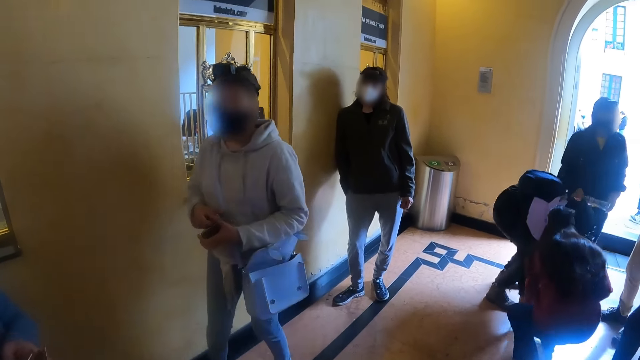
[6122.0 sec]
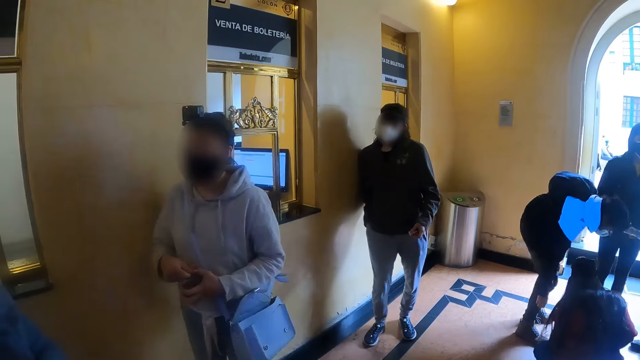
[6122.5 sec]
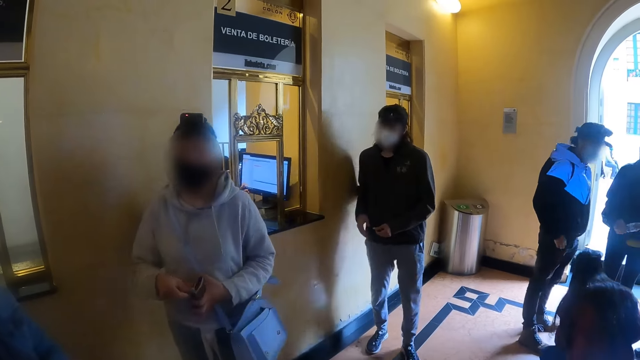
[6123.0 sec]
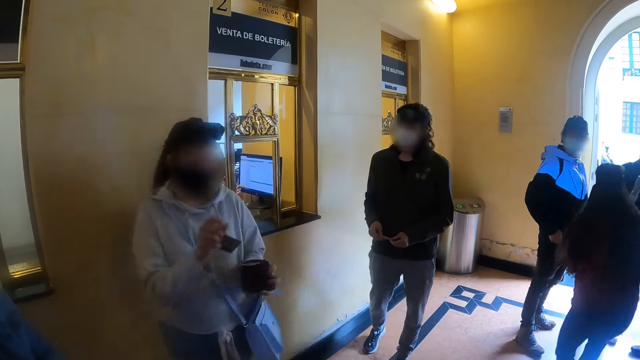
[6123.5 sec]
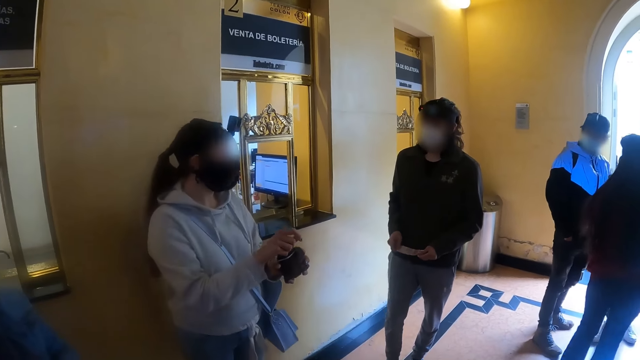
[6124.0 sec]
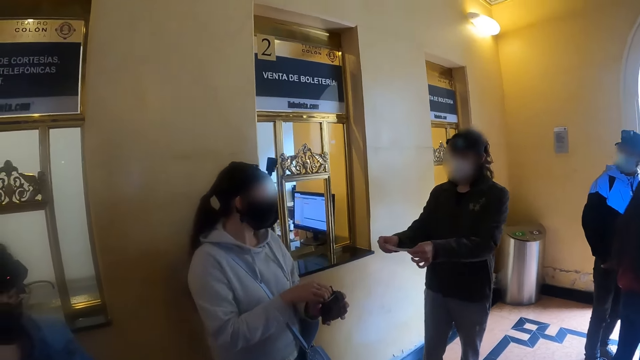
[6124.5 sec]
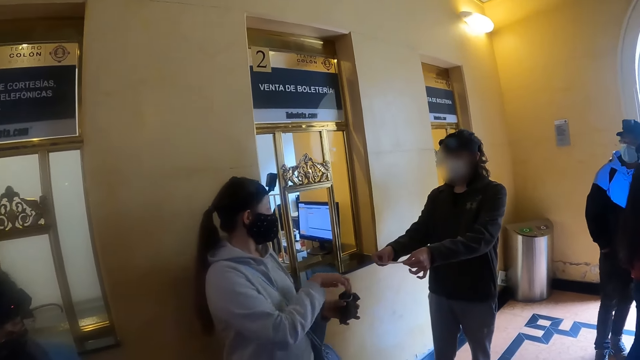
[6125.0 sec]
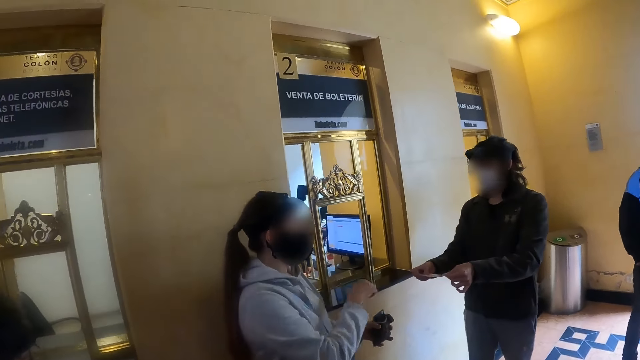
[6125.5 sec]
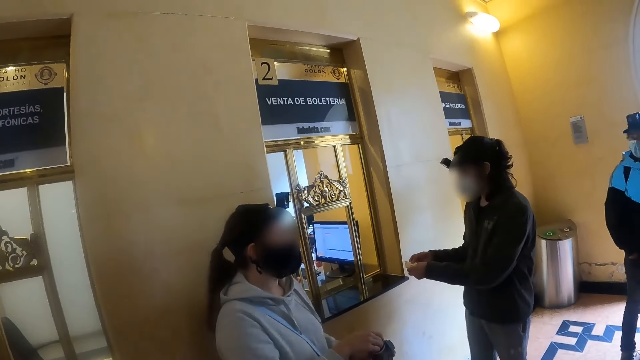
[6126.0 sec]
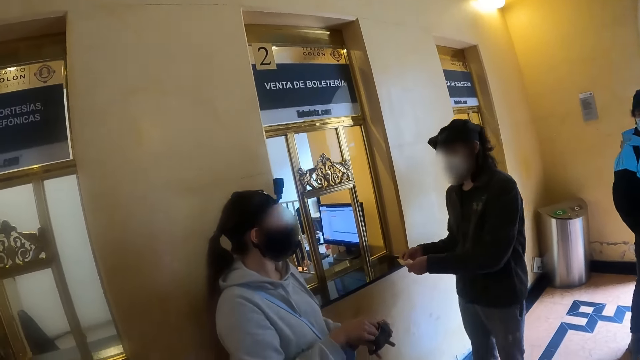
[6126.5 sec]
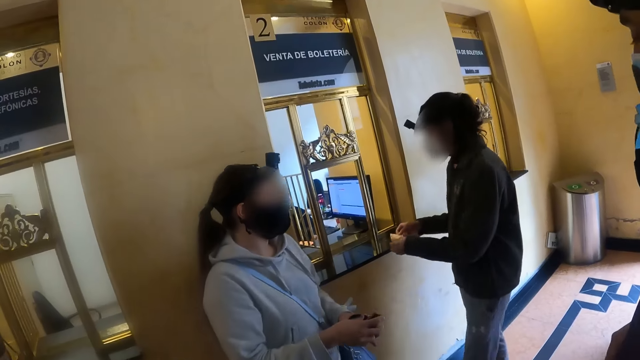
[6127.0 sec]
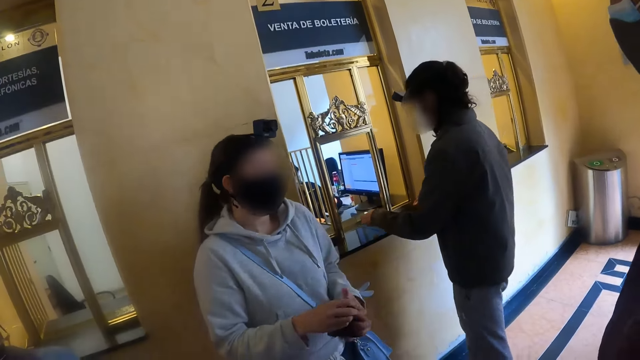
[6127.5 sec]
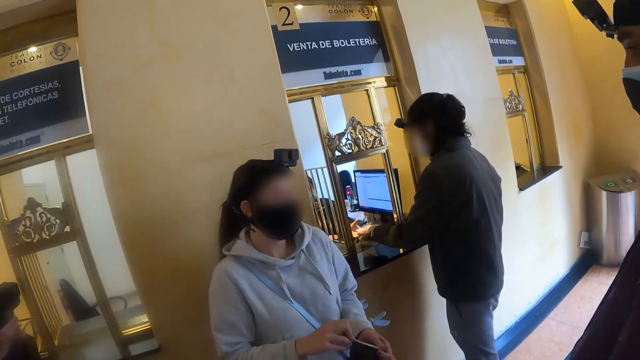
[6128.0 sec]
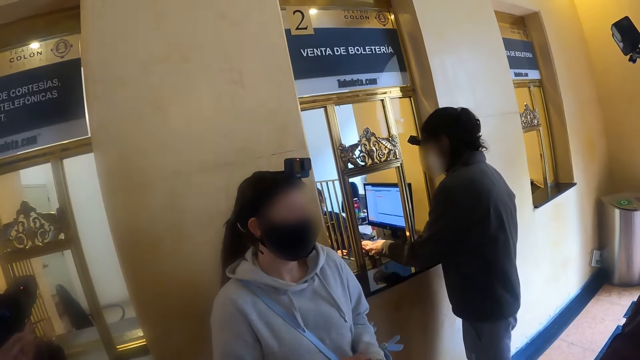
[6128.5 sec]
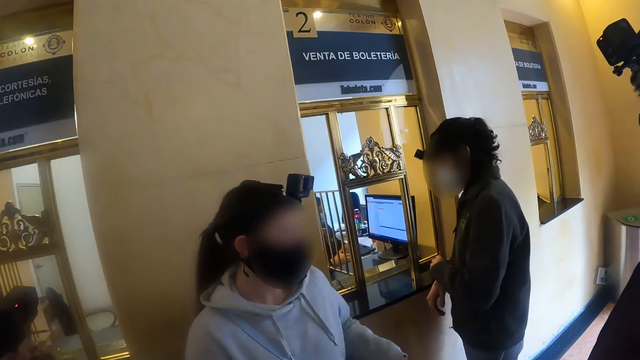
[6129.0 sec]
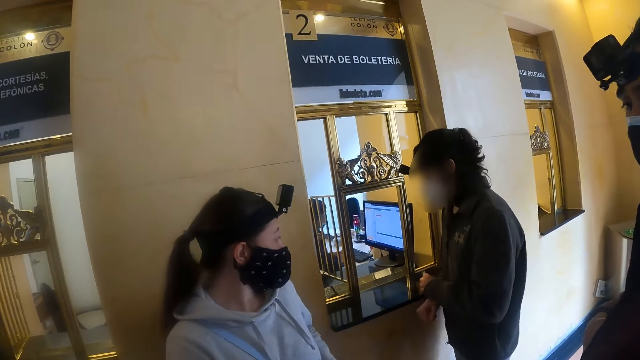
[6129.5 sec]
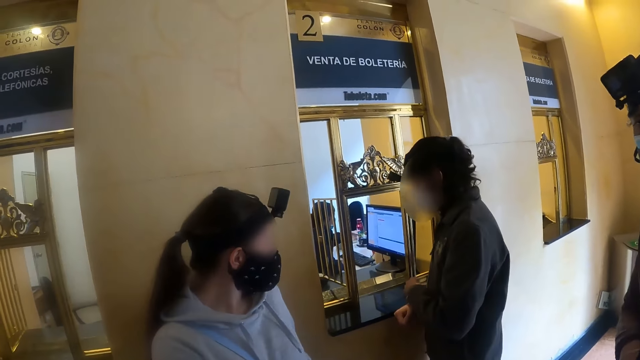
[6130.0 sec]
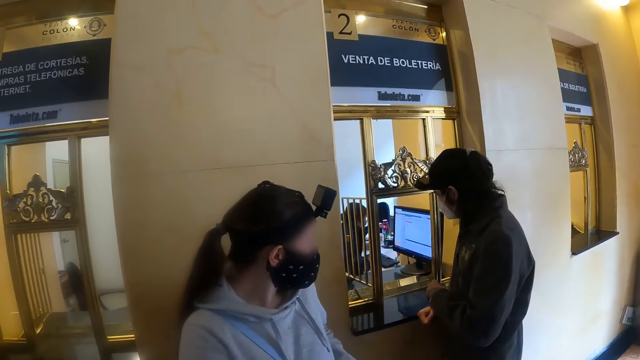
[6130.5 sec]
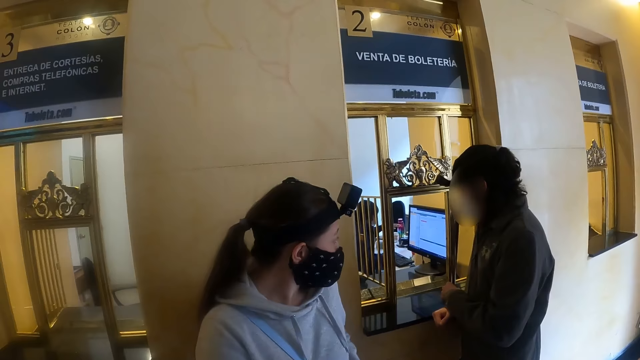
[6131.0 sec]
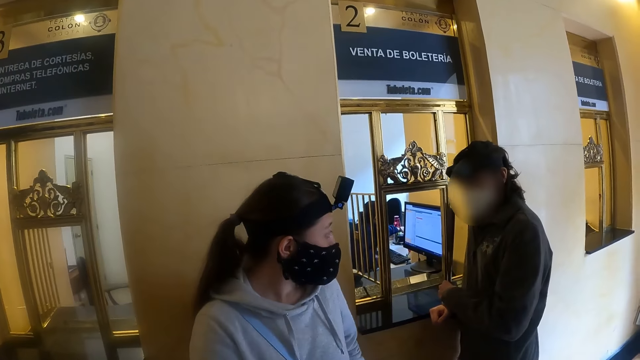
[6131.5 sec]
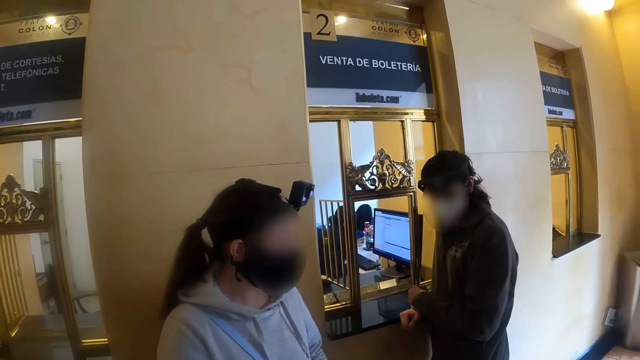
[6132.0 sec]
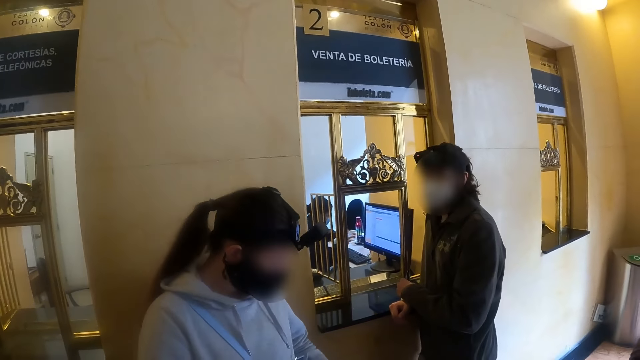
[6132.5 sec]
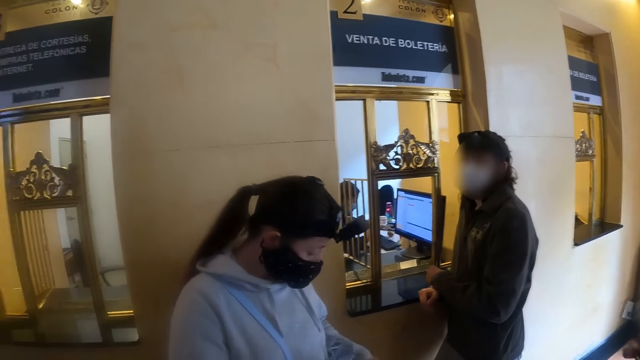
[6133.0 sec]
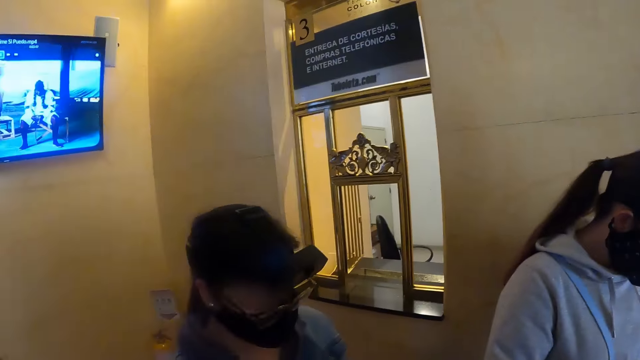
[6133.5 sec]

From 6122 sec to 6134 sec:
A lady walks away from the teller. A man hands a note to the teller.

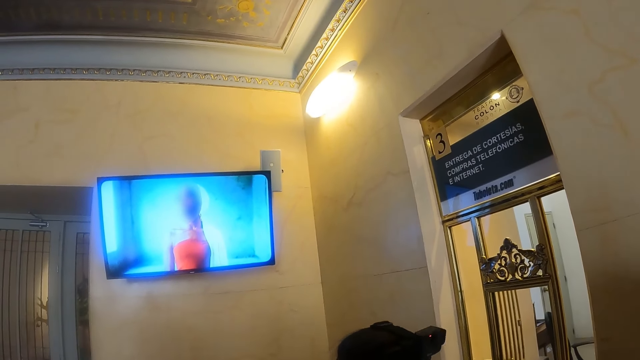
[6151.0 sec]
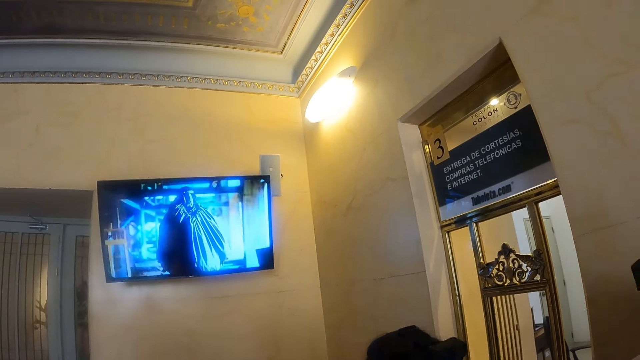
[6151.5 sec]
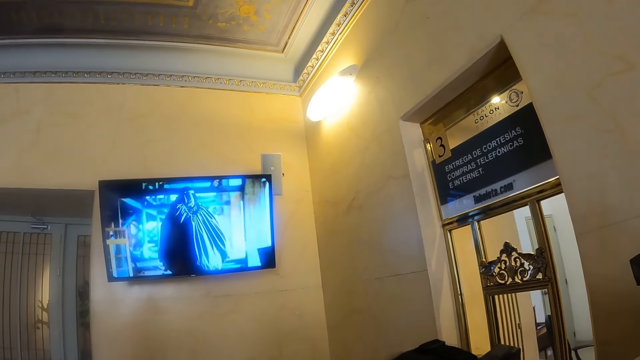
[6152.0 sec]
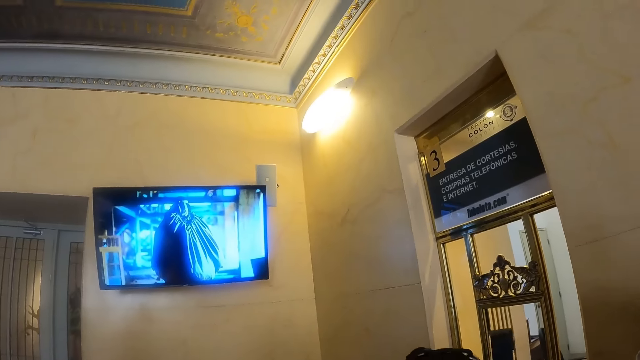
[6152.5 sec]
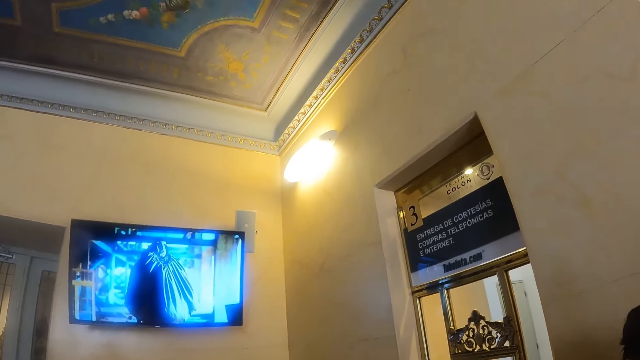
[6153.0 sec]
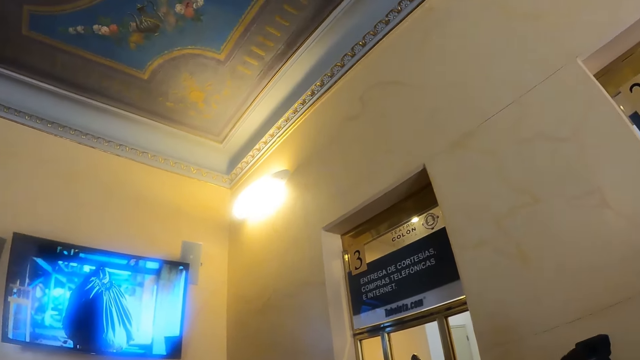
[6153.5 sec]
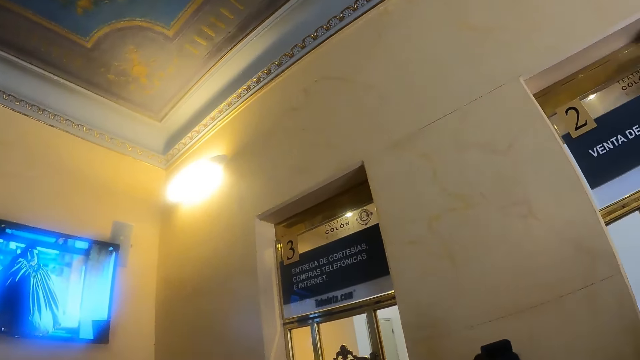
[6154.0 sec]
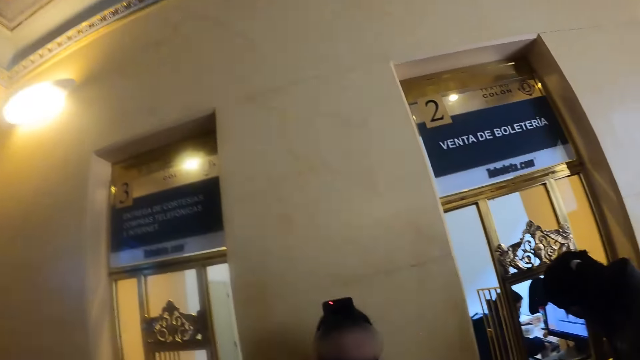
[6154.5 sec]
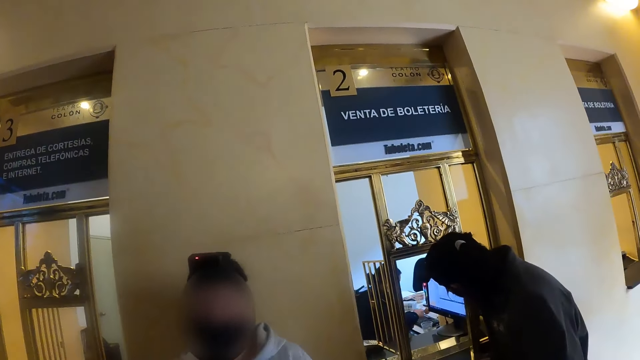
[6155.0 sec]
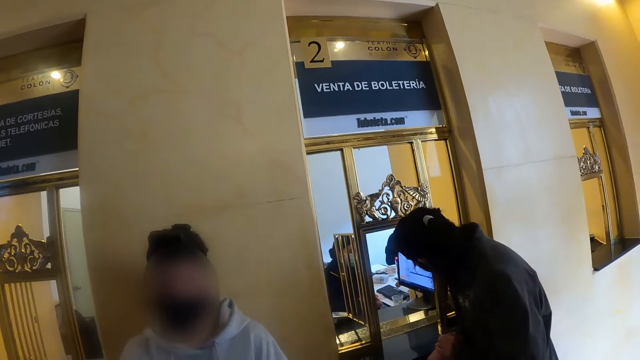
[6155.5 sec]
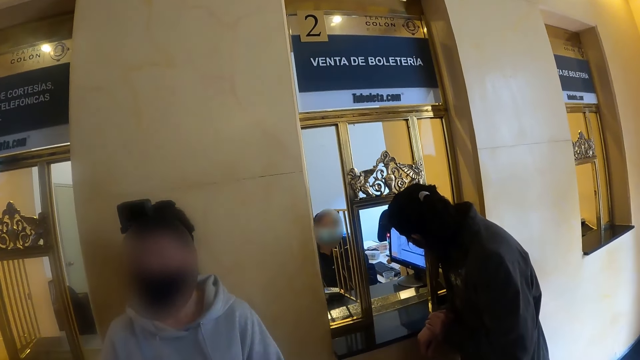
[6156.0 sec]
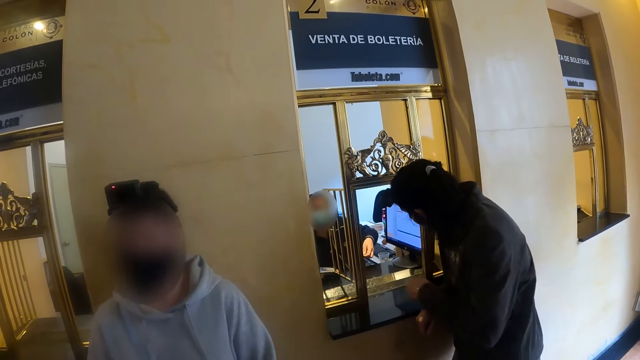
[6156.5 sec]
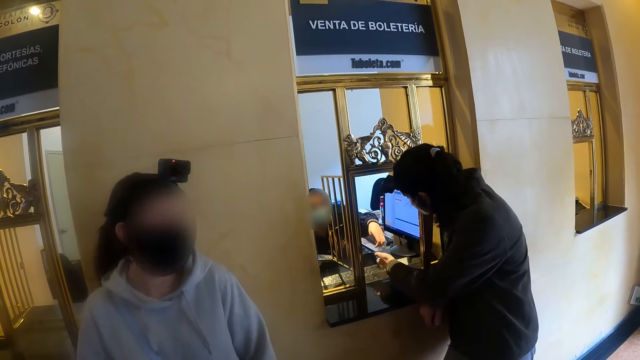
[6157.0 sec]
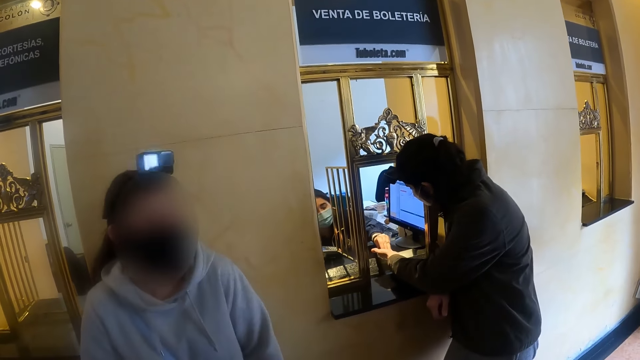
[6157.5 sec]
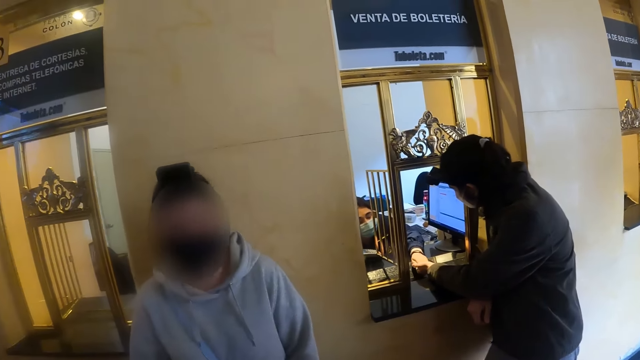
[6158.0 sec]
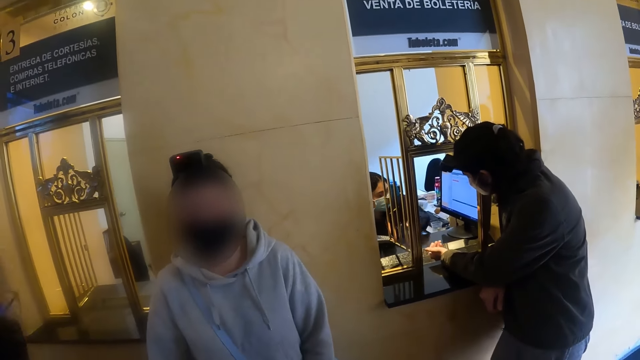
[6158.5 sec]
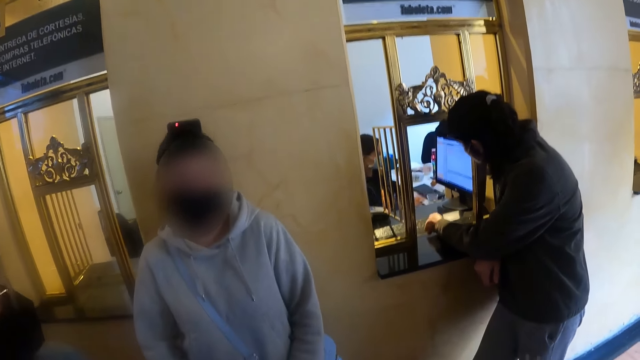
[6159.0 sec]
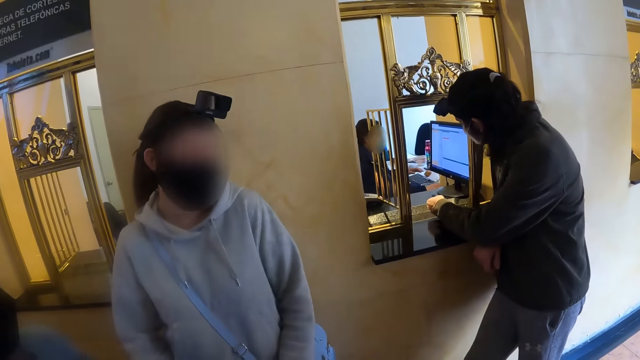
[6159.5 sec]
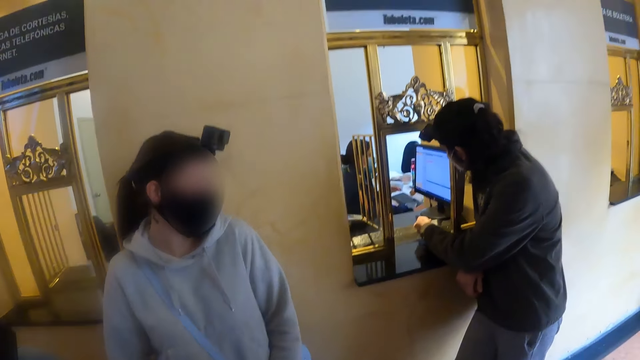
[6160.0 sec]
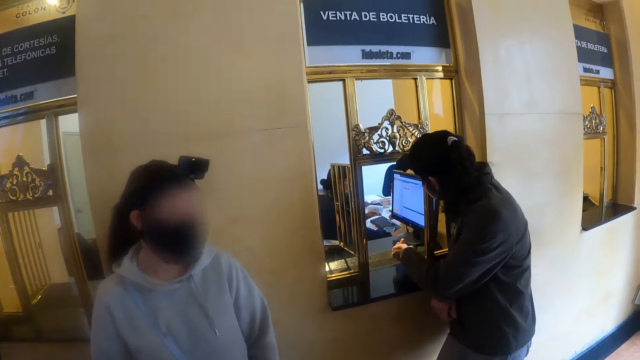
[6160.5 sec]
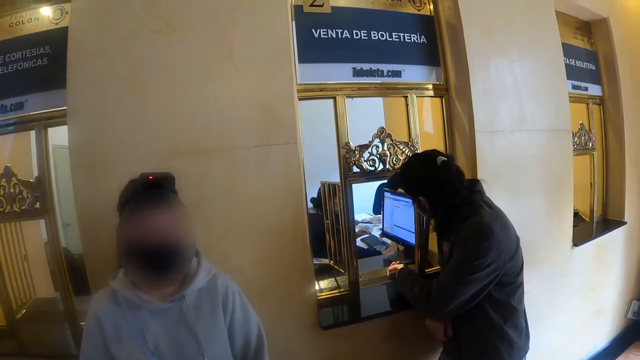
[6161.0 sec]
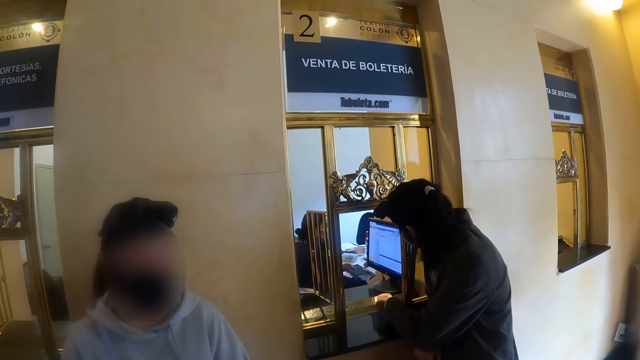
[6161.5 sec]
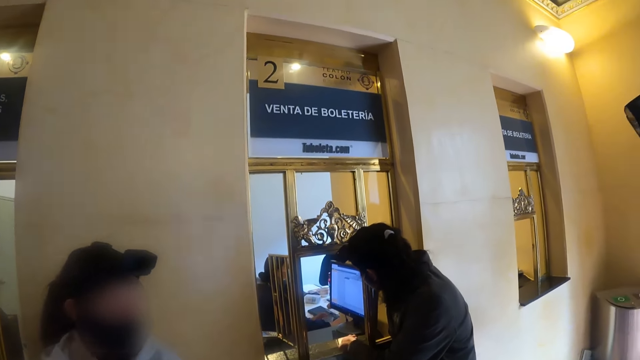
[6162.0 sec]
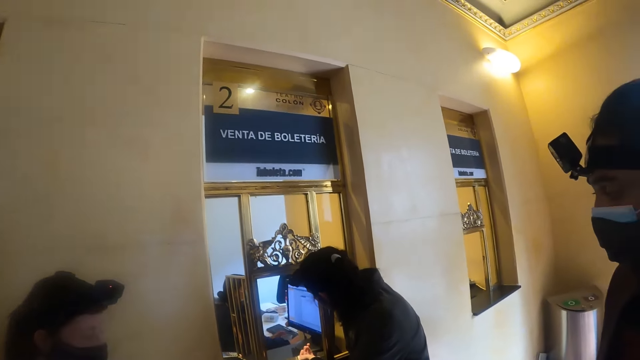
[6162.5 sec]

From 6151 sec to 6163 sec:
The camera wearer looks at the television set. They turn around. A man picks some coins from the server in the teller.
